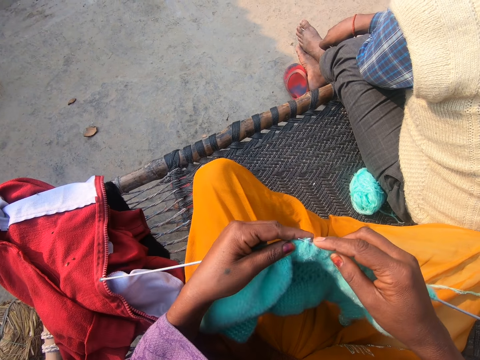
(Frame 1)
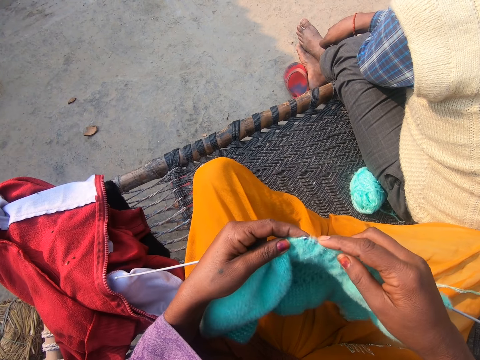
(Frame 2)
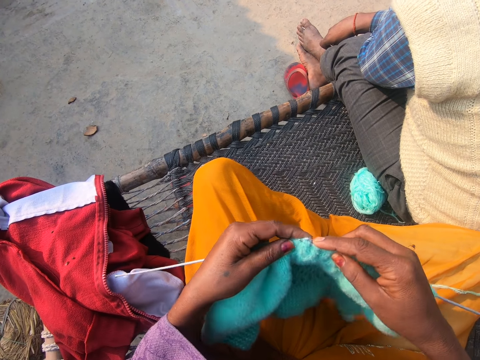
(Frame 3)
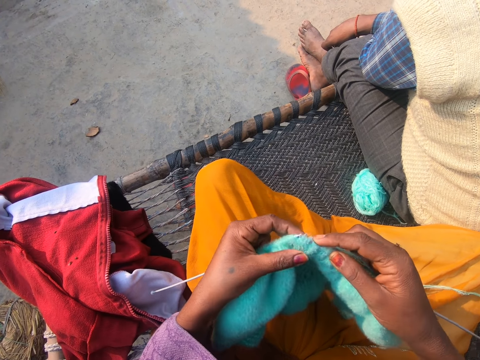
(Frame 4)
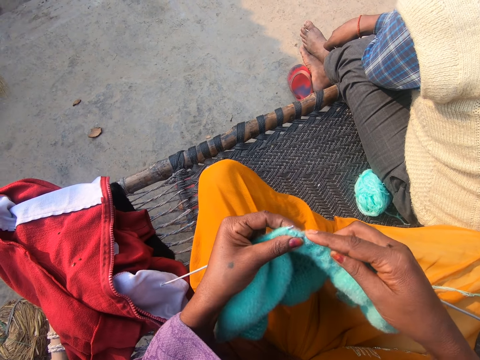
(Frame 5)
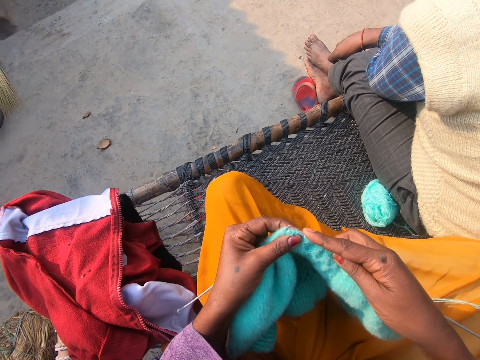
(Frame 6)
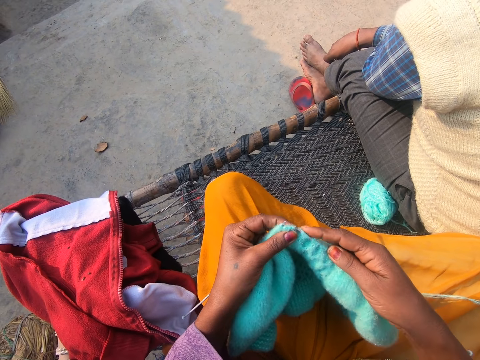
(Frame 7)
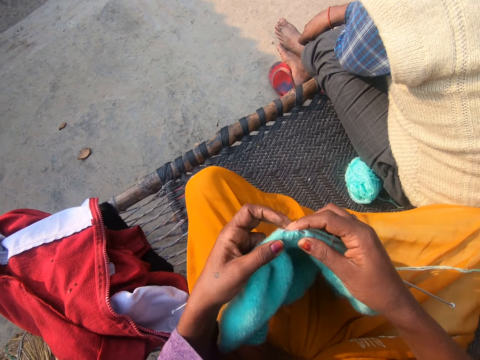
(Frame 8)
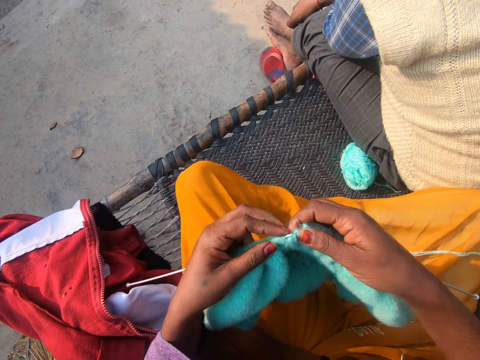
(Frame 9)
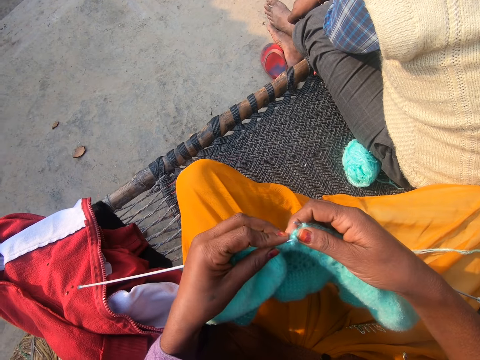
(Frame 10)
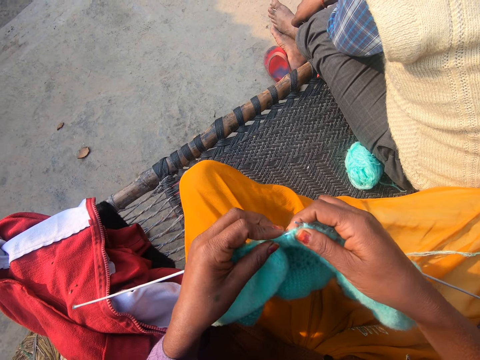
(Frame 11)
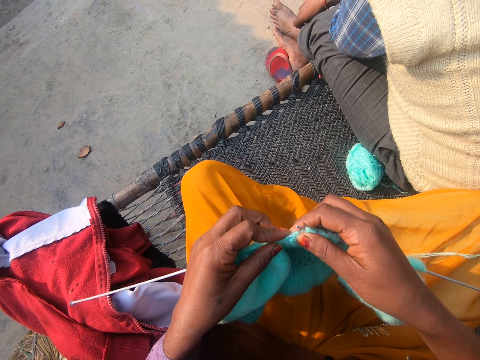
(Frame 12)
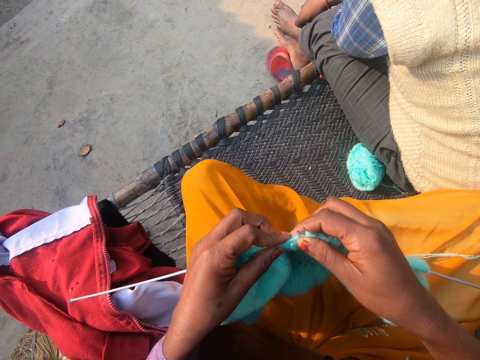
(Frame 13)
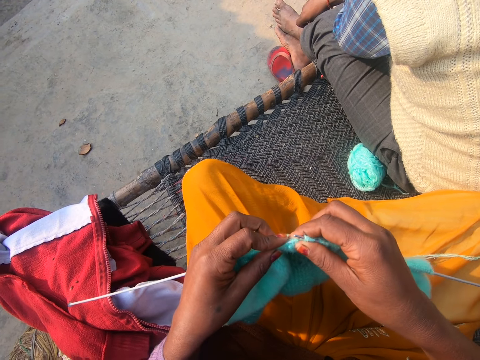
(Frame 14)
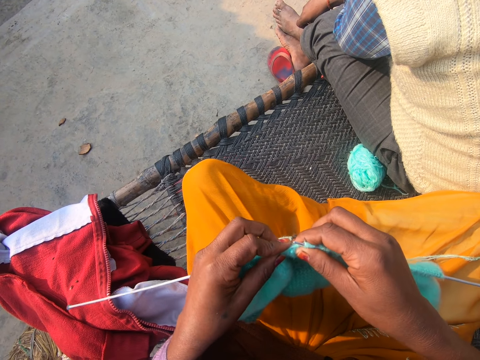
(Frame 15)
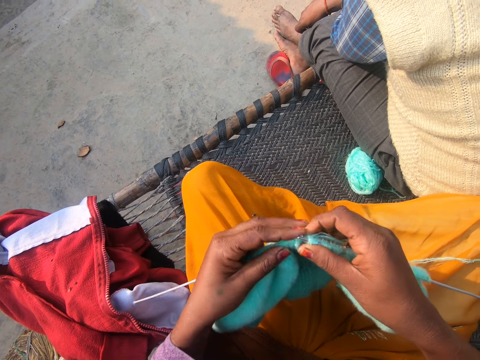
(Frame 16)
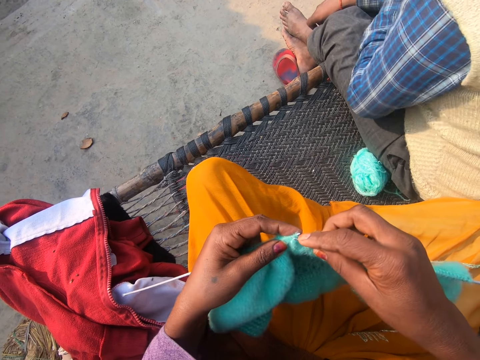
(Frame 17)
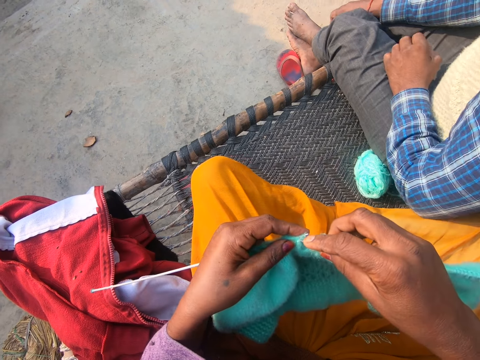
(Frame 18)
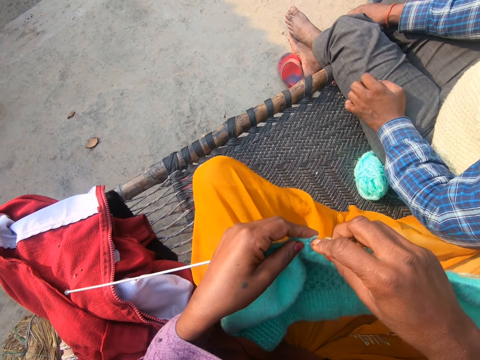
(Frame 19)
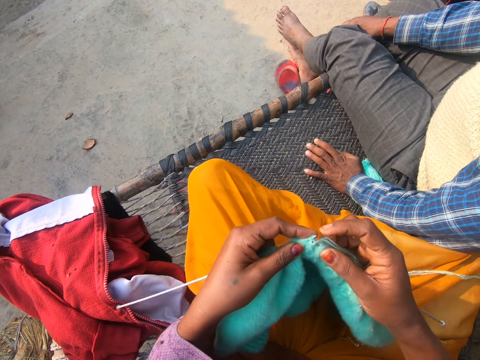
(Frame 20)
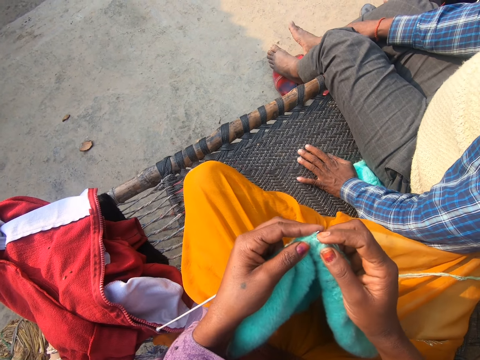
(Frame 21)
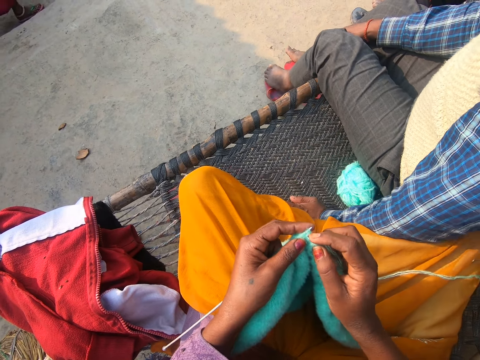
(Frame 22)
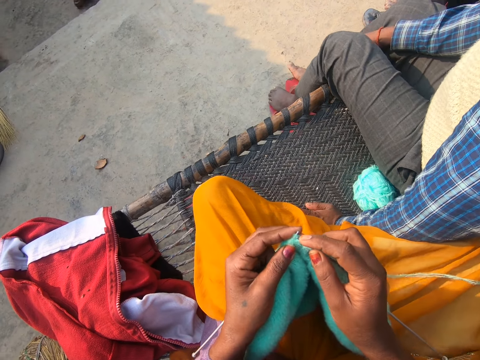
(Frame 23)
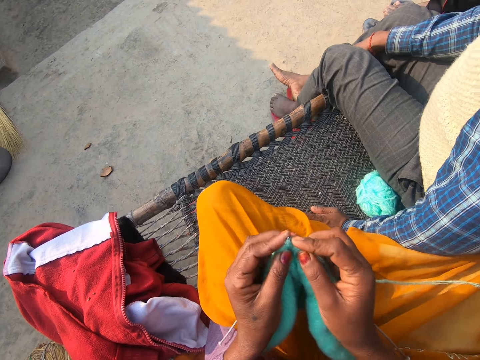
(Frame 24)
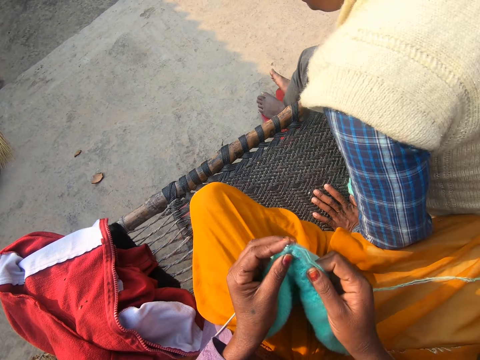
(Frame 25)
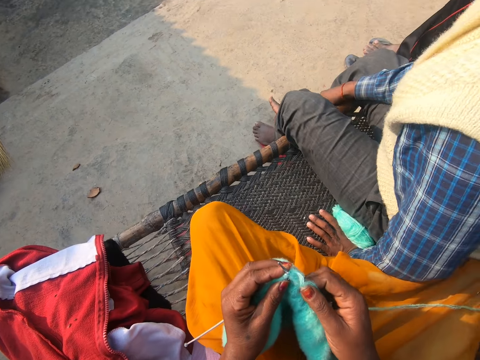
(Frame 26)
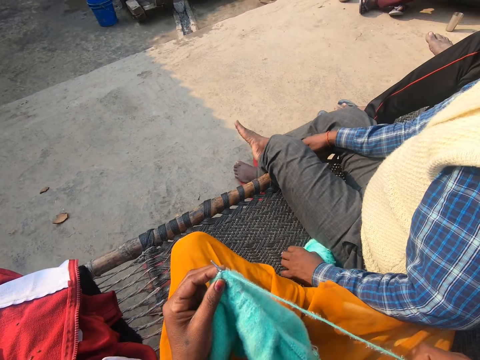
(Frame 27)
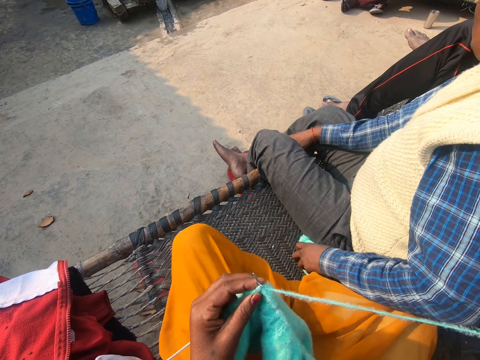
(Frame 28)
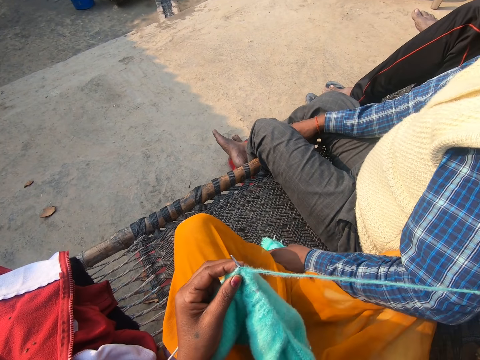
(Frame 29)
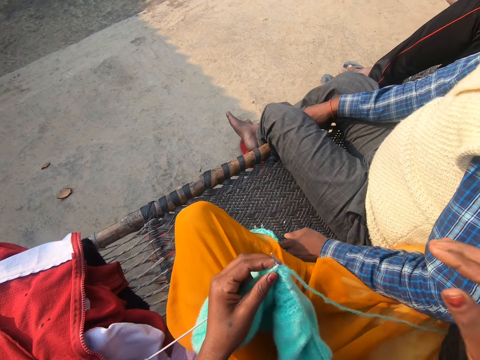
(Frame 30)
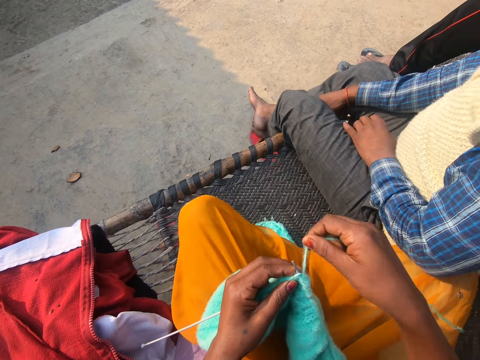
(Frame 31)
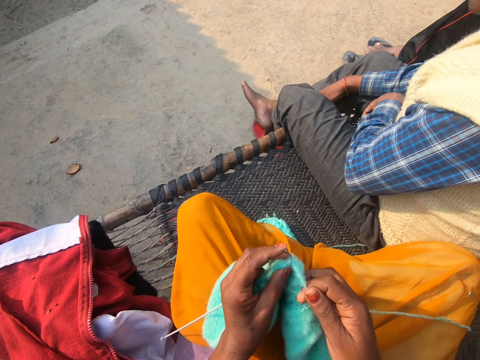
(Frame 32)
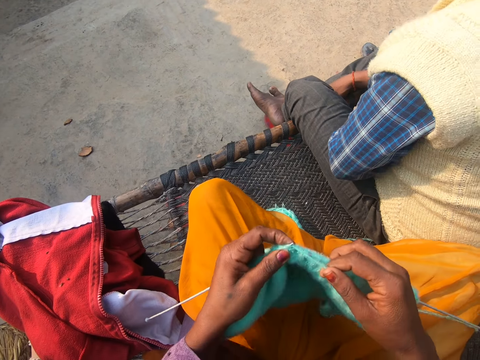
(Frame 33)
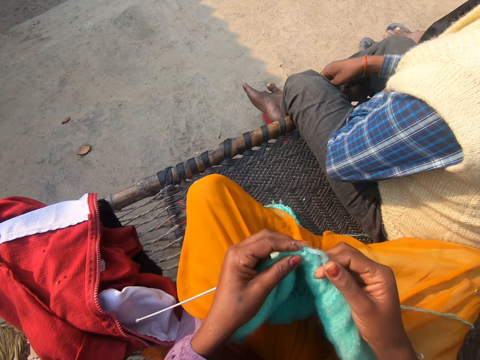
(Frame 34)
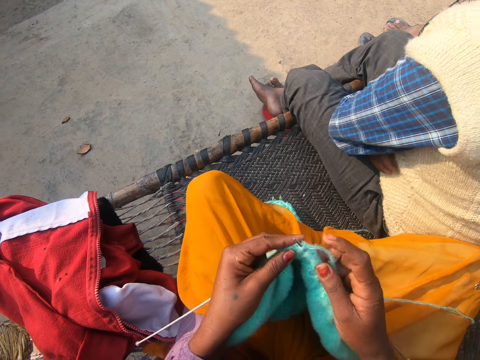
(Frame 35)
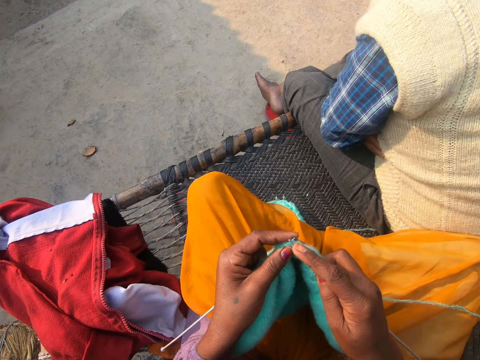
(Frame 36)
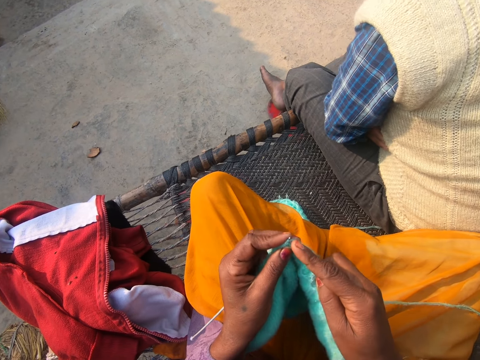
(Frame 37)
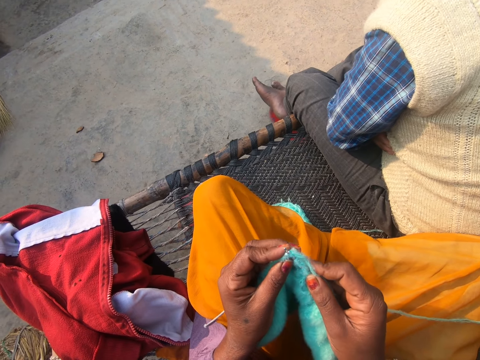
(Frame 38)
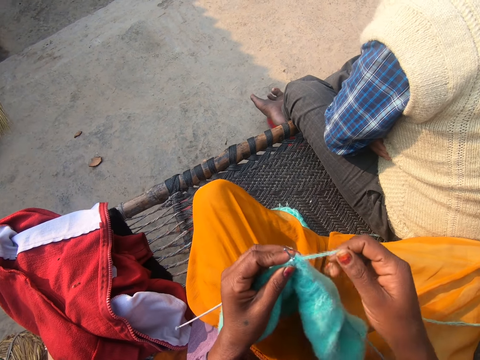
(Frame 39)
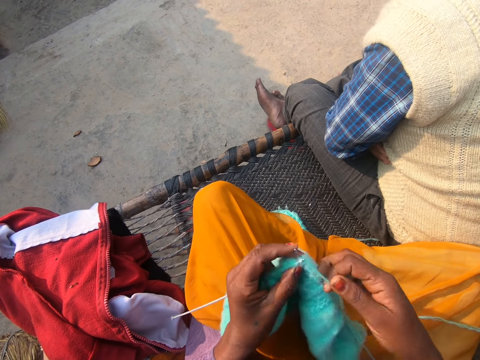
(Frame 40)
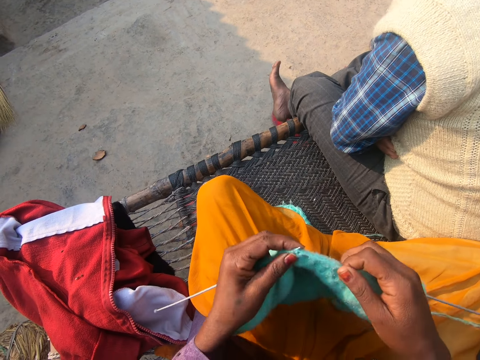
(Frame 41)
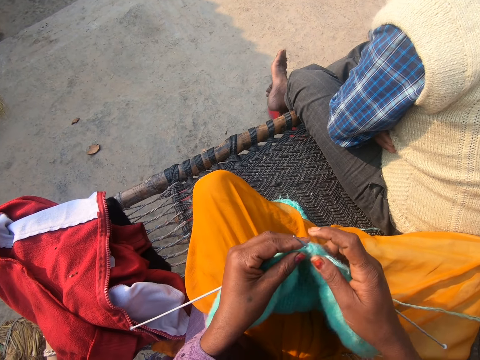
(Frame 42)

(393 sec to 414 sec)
A man moves closer to the camera wearer. The man tosses a ball of yarn with his left hand. The man folds his hands.

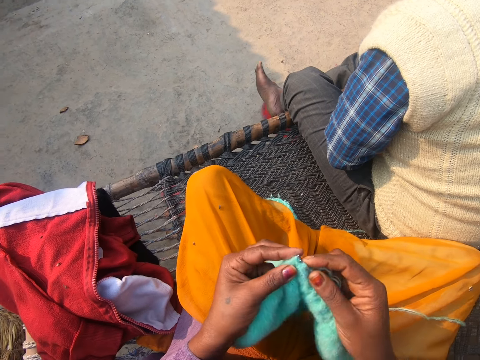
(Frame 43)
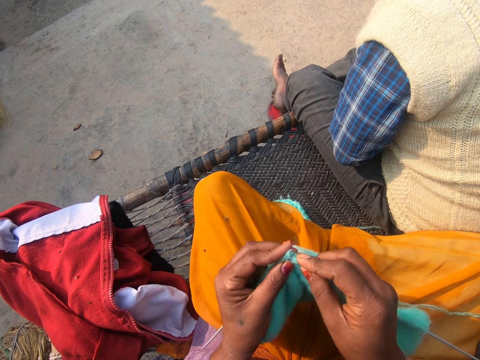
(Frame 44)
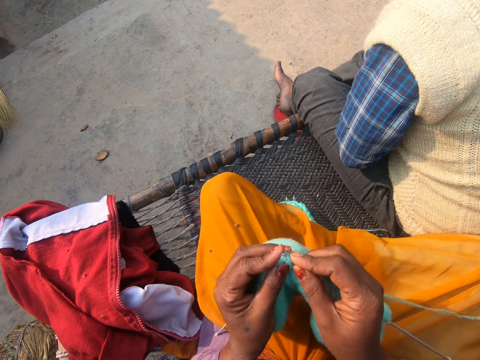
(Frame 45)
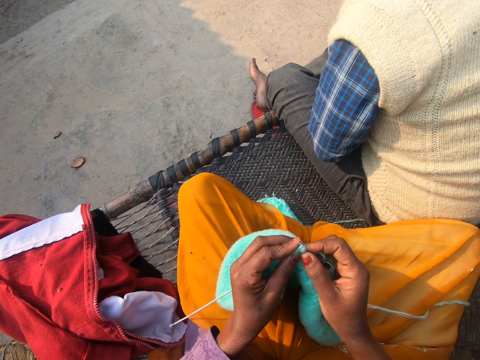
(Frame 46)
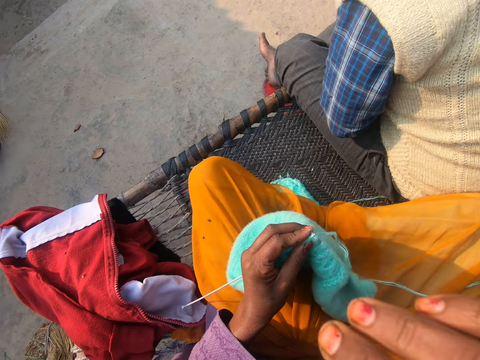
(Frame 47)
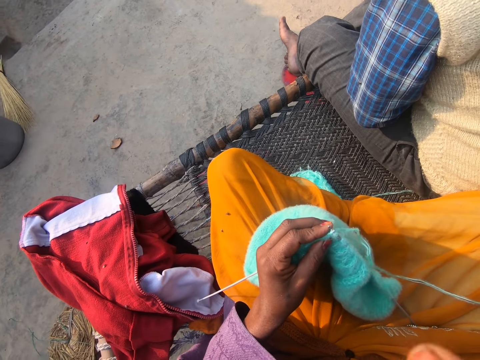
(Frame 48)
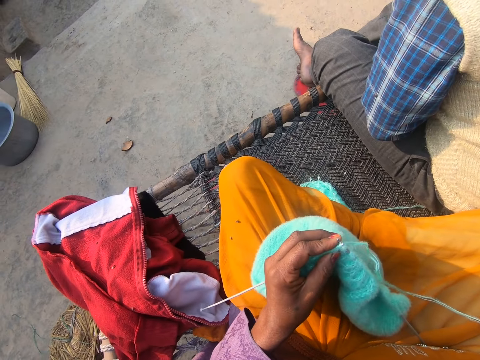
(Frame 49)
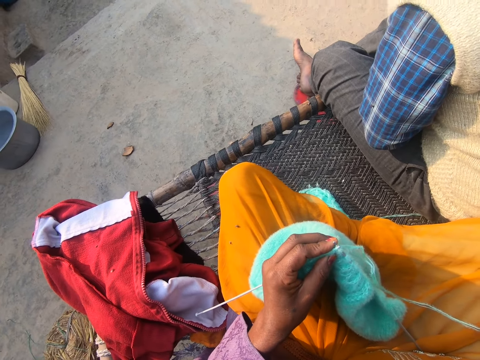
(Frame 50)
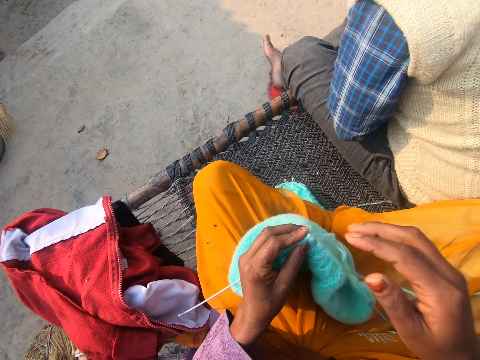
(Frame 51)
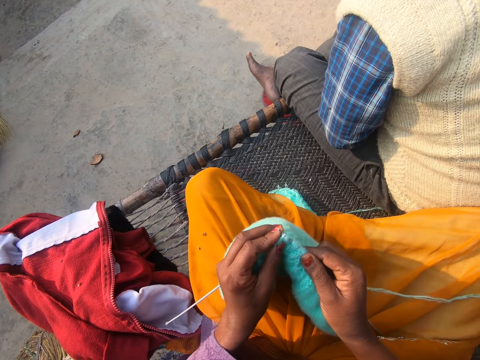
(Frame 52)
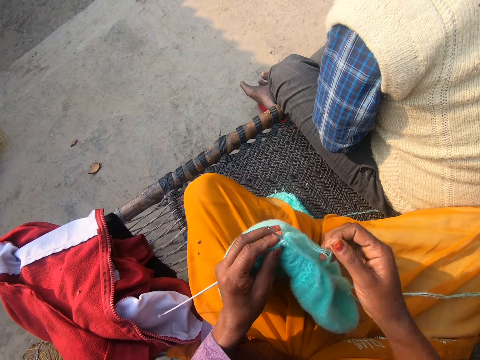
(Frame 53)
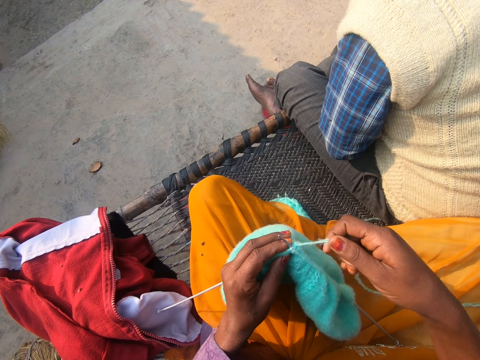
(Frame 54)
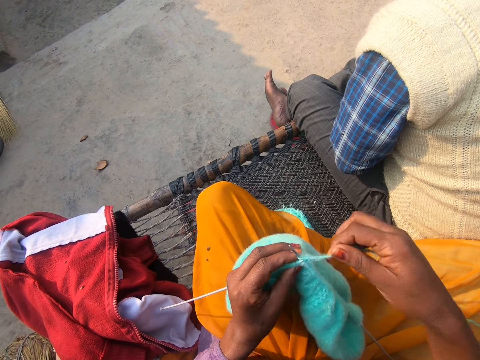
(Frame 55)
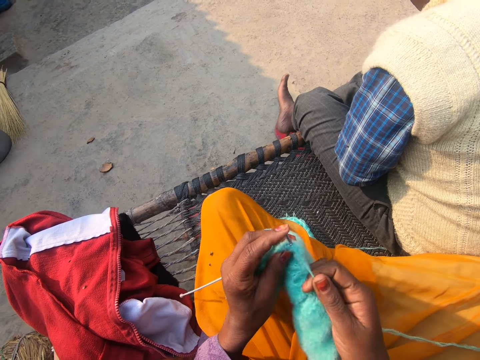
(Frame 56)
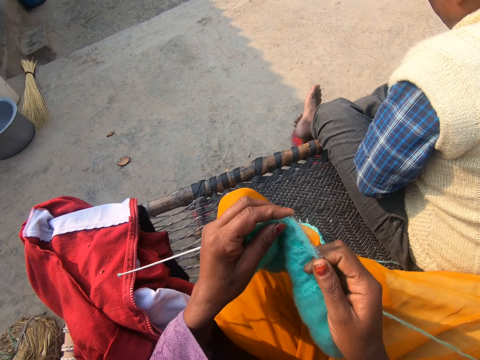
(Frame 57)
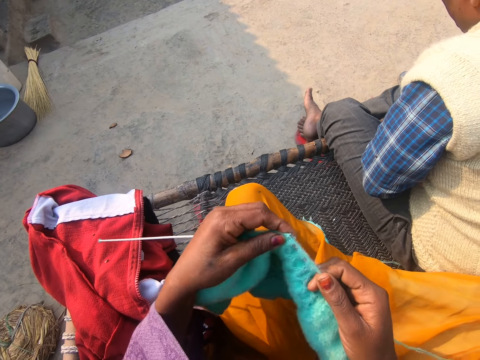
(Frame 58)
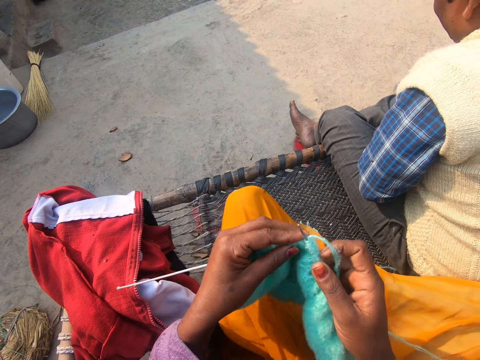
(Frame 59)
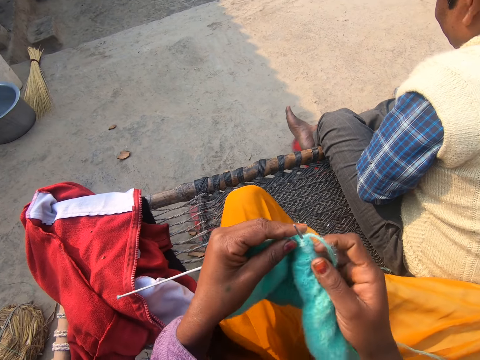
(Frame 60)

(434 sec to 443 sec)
The camera wearer touches her face with her right hand. She knits with the knitting needle and a yarn on the woven bench.
